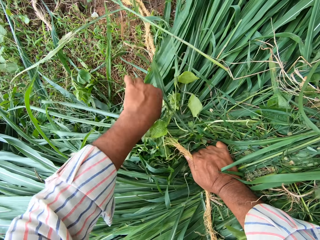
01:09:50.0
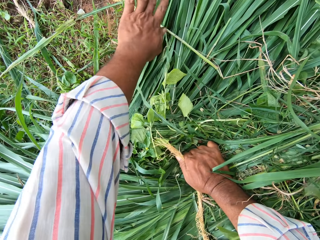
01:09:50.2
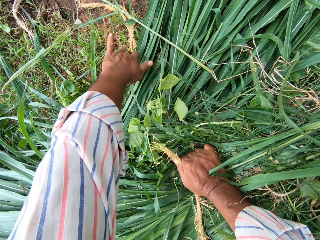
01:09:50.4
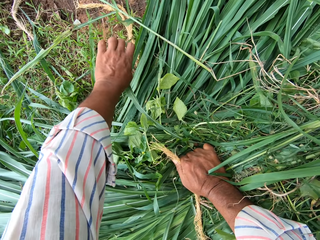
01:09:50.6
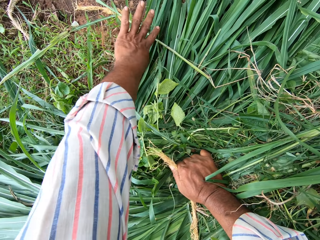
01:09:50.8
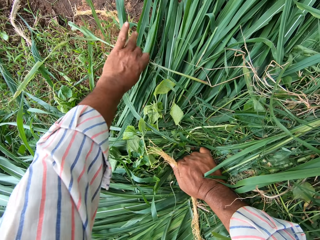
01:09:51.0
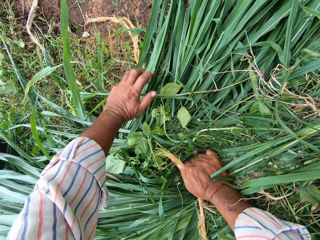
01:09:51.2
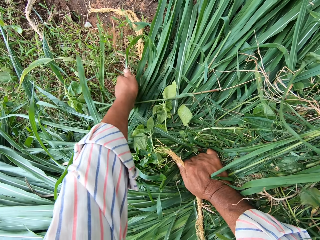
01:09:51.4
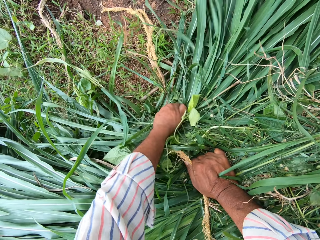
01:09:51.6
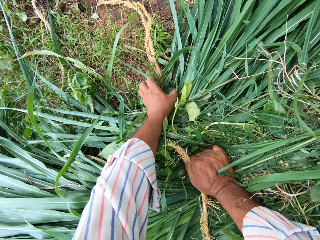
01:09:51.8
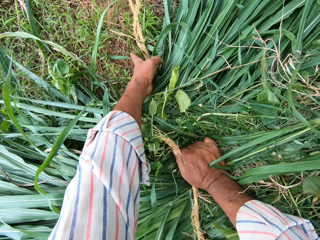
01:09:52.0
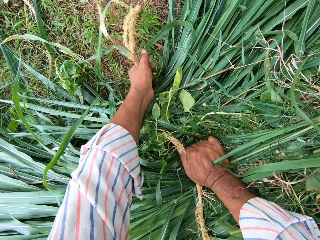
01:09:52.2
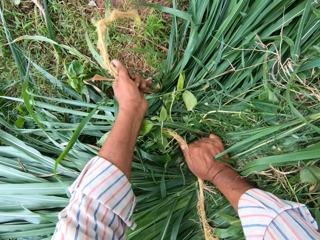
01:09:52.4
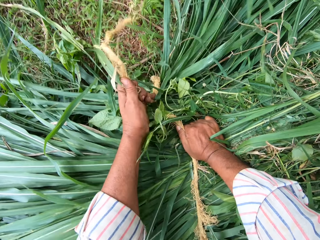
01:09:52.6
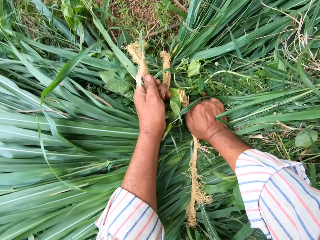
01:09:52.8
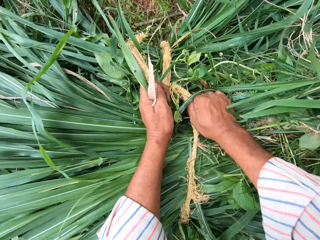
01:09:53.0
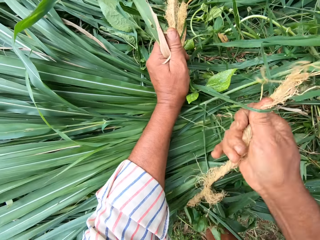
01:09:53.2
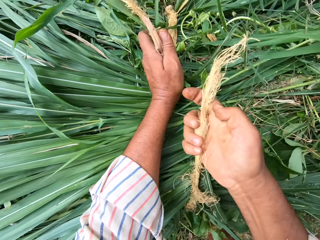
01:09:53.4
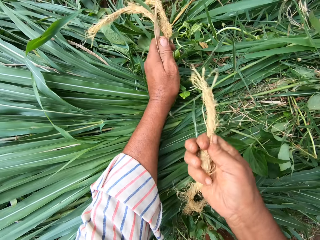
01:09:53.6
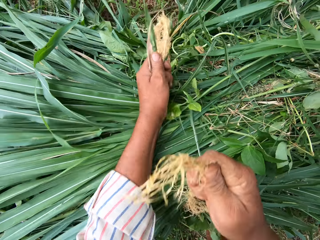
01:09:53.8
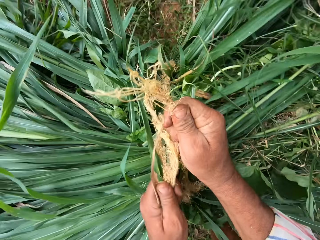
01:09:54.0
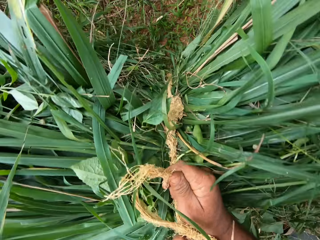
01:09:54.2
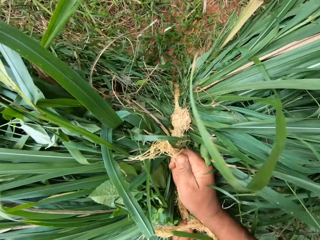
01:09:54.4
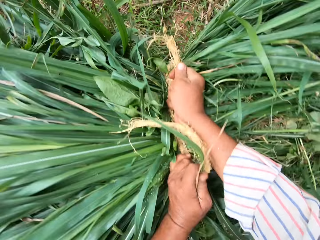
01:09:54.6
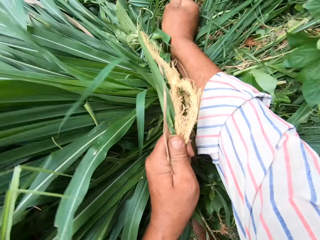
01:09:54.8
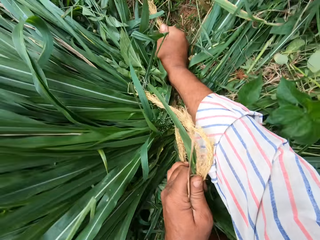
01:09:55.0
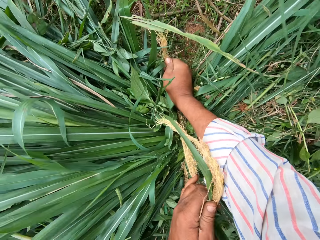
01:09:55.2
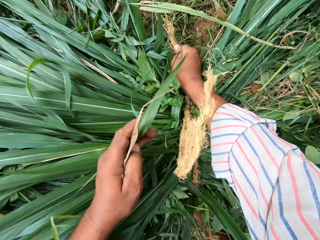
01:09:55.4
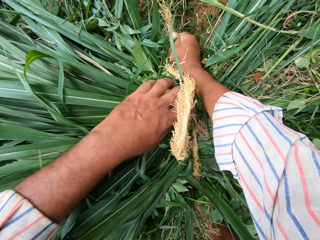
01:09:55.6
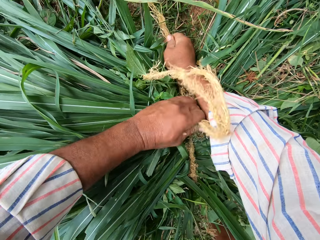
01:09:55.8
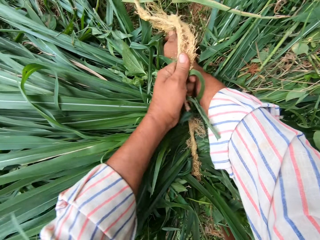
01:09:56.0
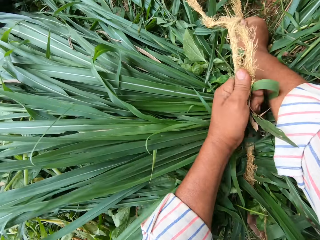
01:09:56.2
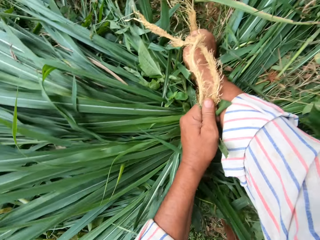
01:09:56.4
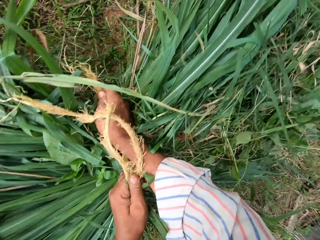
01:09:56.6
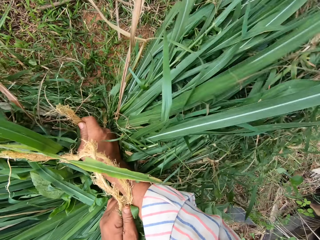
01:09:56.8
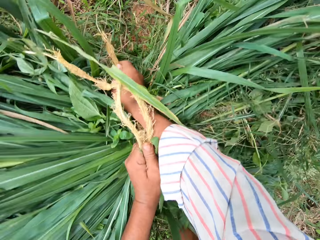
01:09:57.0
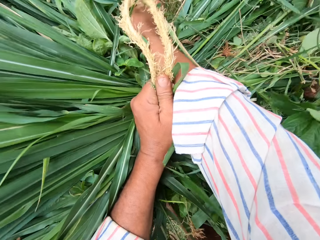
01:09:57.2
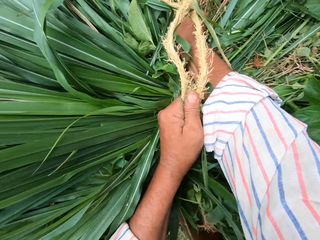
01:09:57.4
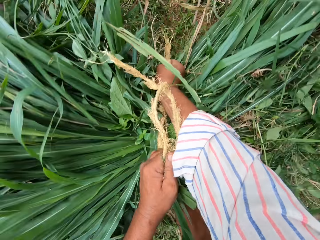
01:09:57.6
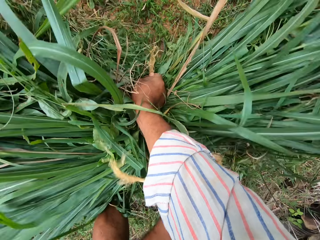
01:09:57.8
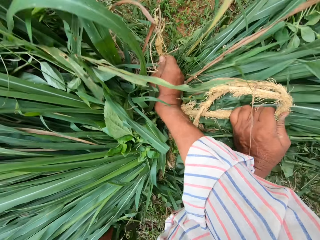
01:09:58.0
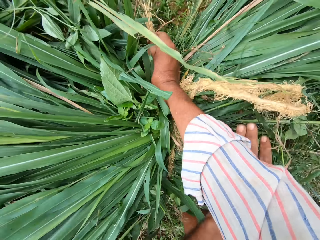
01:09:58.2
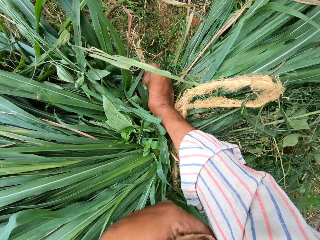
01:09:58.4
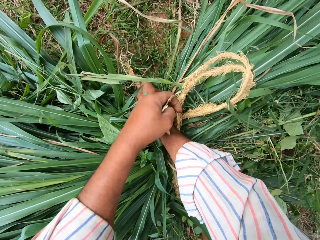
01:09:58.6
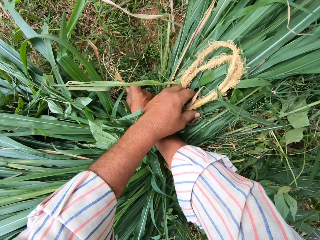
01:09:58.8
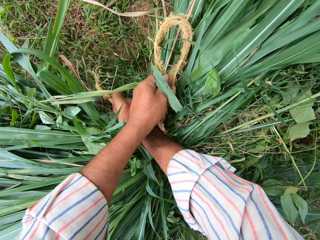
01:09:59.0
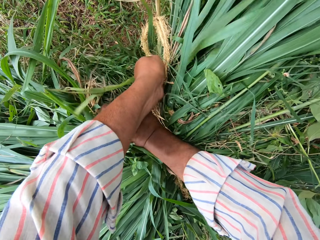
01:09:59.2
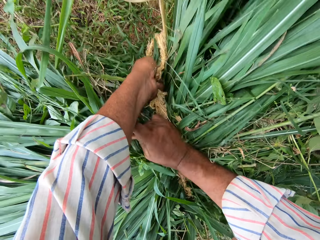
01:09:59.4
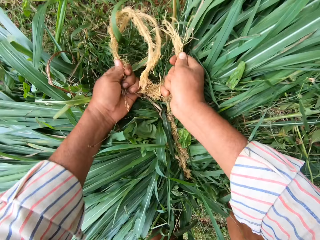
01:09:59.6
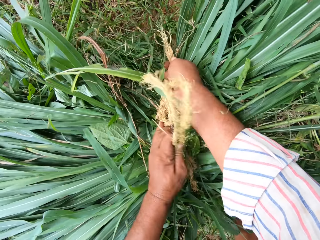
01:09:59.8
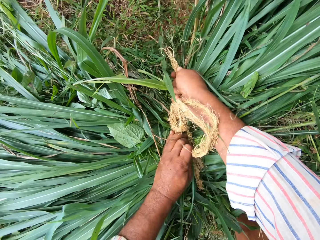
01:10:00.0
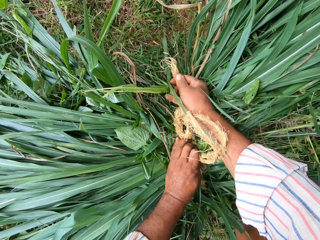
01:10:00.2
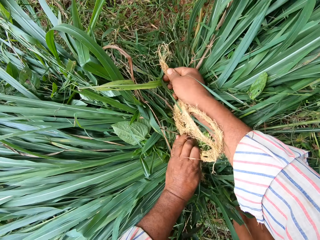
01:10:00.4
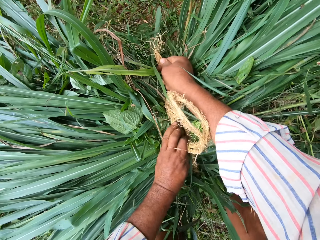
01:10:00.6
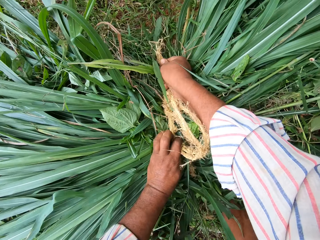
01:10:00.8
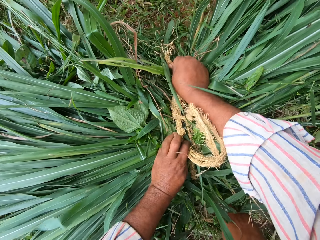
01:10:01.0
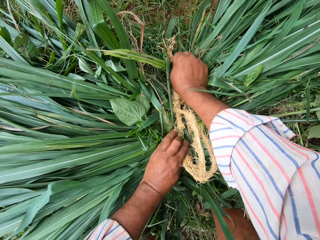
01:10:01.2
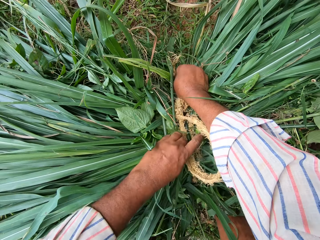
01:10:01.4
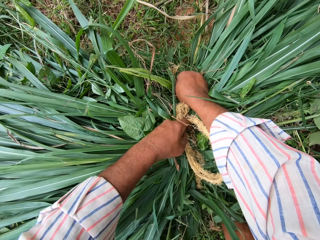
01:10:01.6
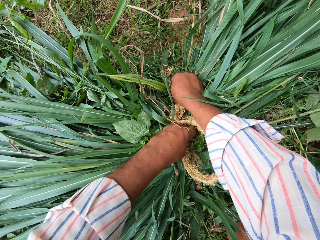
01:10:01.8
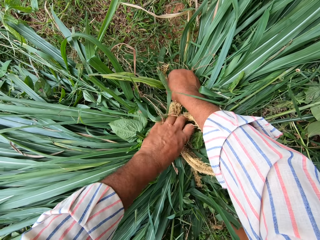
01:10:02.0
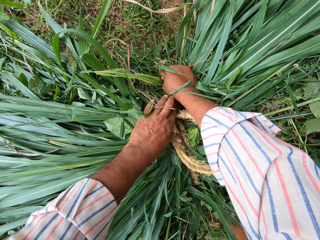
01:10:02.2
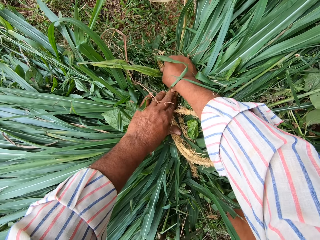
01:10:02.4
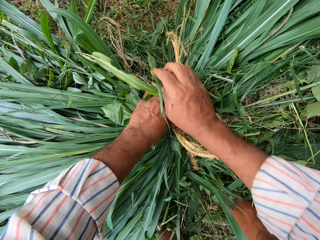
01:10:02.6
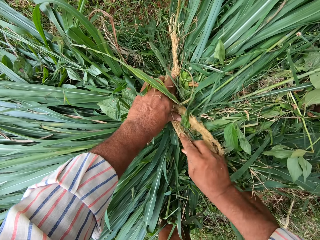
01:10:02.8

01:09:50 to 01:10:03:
The camera wearer ties the heap of grasses into a bundle.

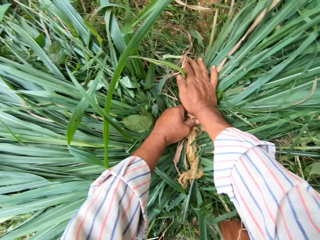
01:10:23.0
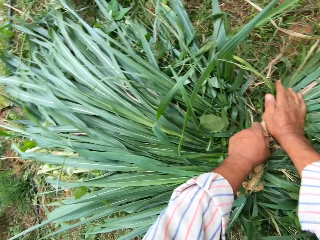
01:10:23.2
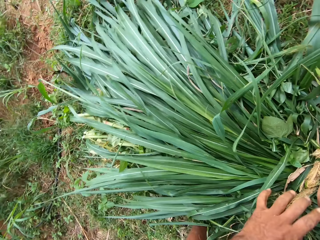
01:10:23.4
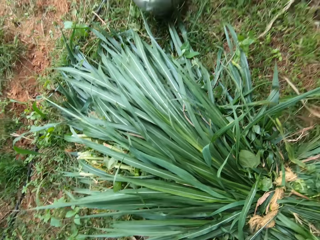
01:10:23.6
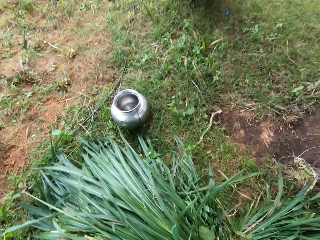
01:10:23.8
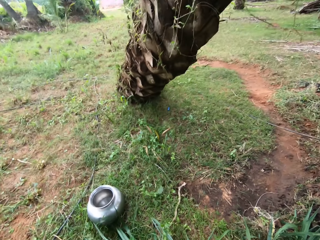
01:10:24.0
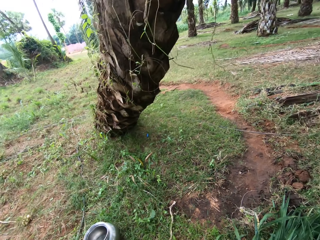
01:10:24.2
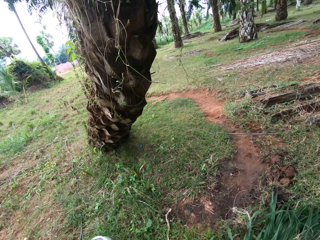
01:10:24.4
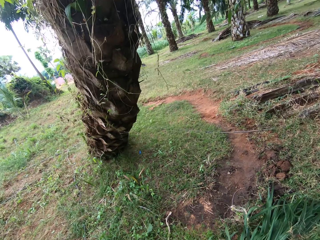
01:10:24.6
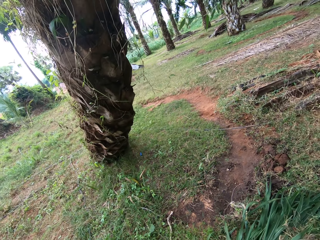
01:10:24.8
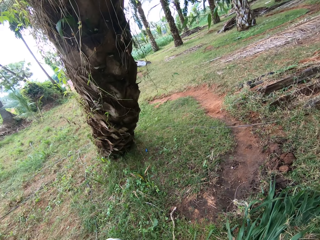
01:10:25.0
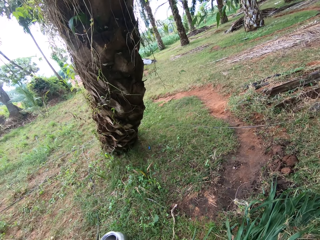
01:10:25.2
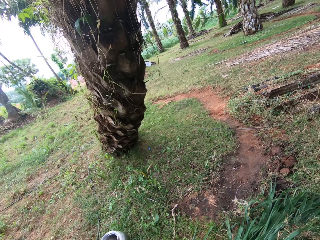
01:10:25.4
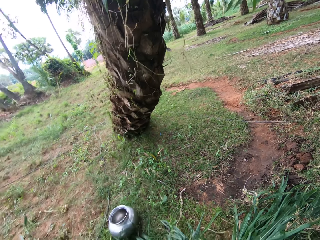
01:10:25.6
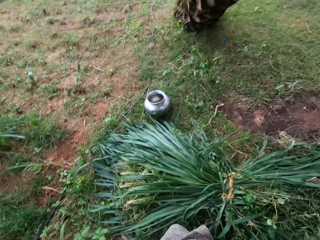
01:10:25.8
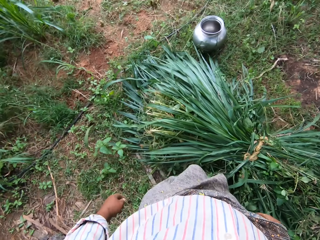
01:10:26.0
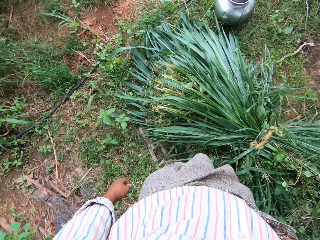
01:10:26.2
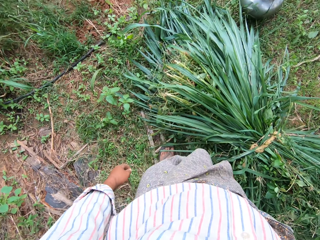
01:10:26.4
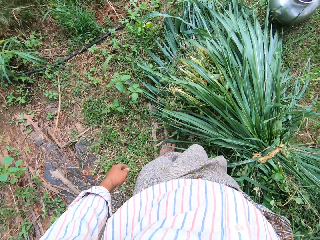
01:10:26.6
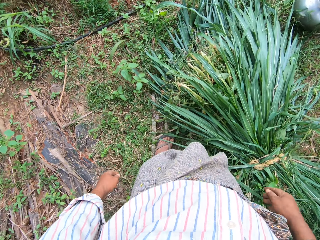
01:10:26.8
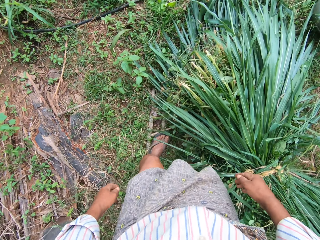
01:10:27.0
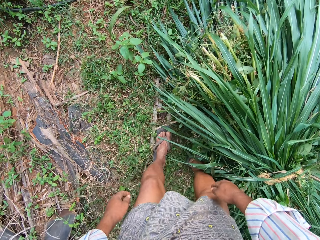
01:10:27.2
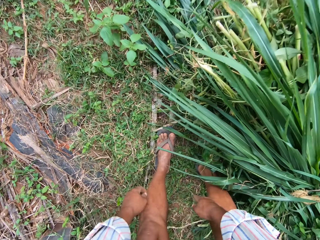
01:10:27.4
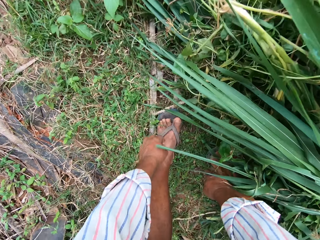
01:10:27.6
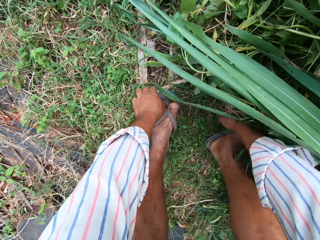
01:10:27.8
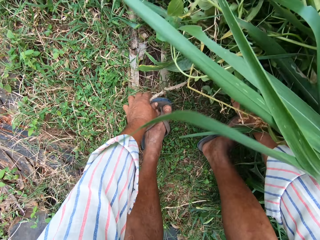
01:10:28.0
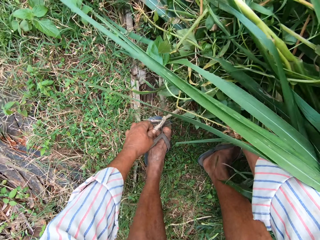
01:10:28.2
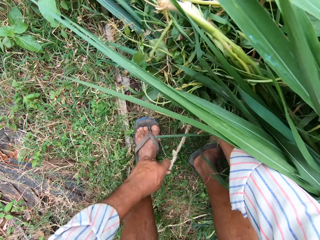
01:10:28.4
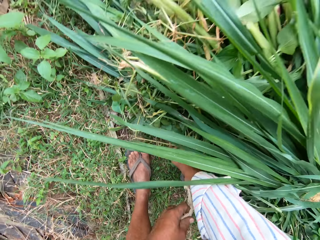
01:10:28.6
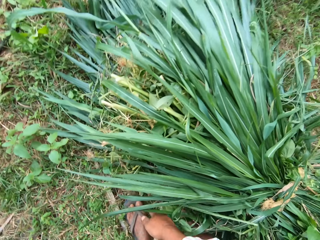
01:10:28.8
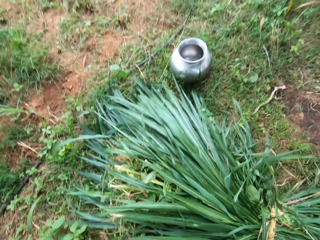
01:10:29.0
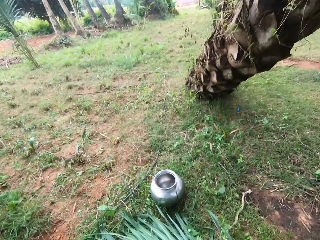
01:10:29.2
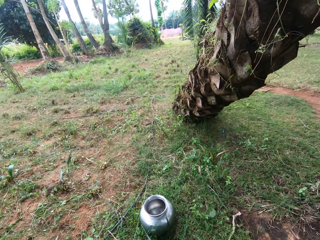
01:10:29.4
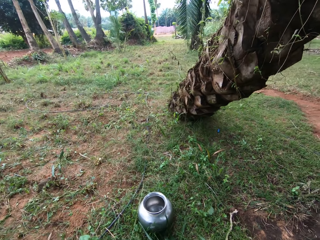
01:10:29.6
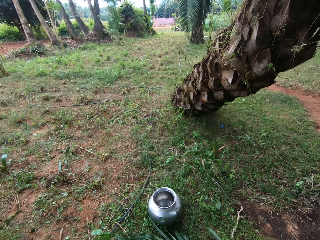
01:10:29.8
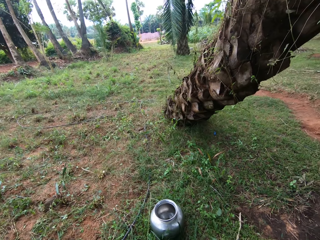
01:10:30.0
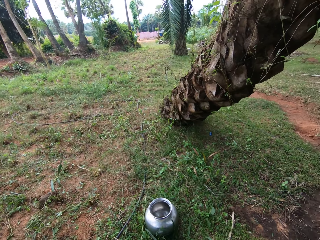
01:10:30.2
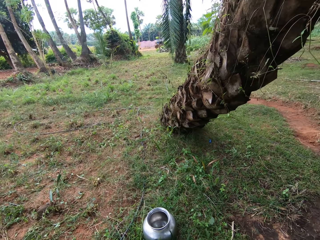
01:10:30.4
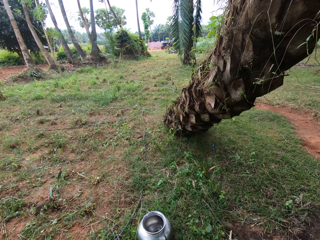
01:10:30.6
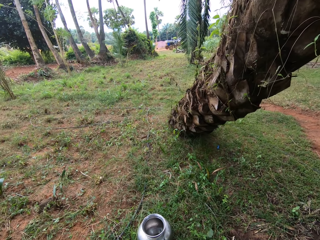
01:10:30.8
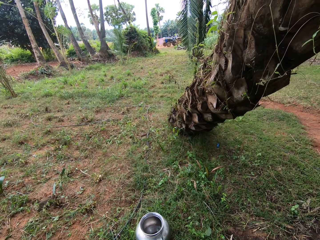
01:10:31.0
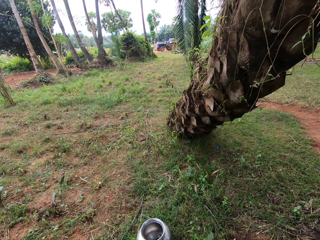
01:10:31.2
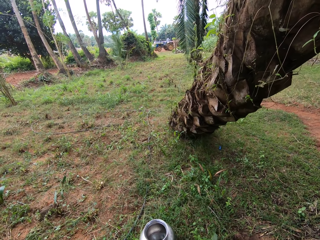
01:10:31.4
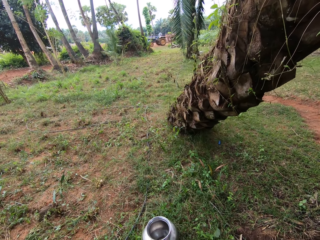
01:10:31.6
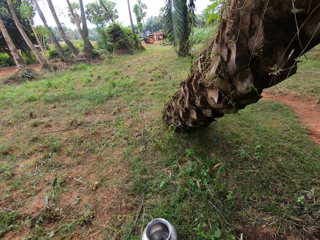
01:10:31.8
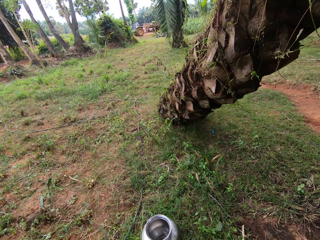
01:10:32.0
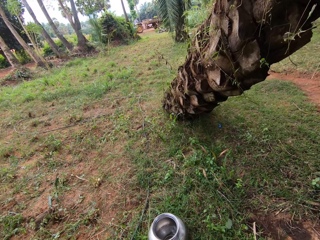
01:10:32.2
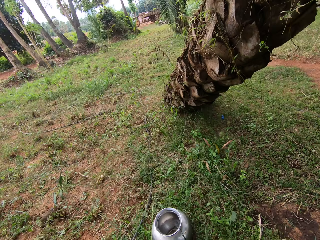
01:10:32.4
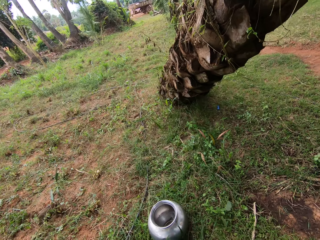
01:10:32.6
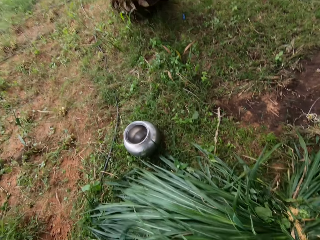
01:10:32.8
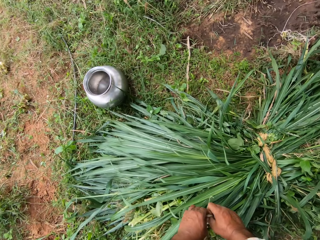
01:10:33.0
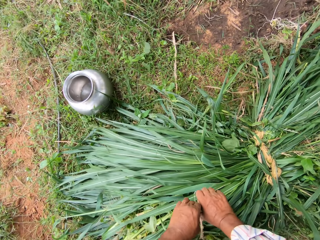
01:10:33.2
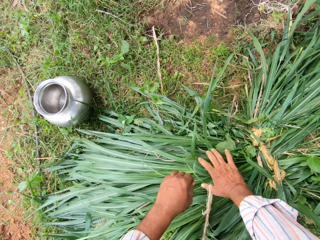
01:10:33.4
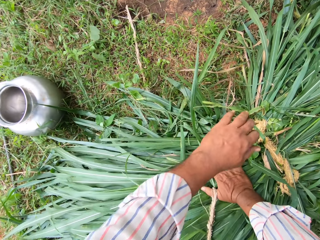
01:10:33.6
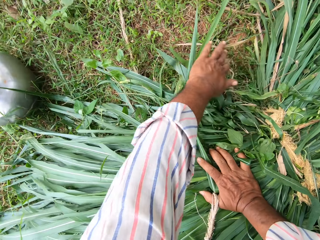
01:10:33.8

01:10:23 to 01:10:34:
The camera wearer looks around the backyard. They pick up a rope. They look around the backyard.
